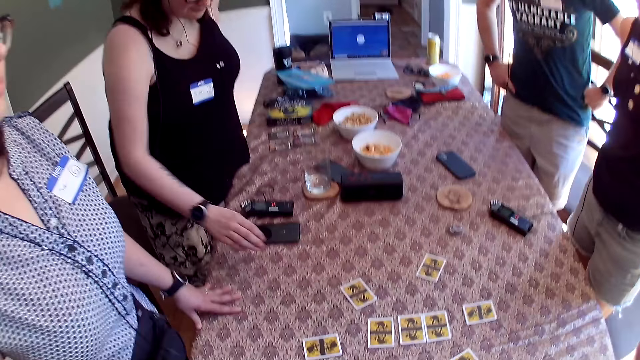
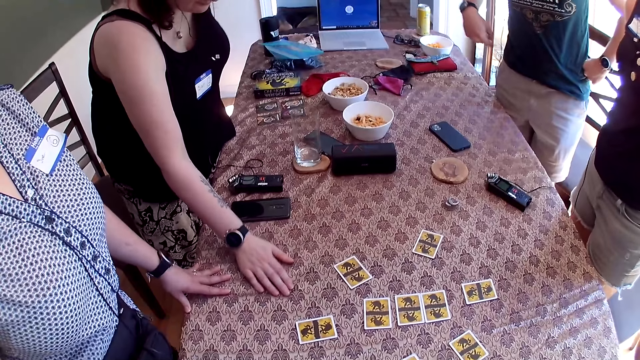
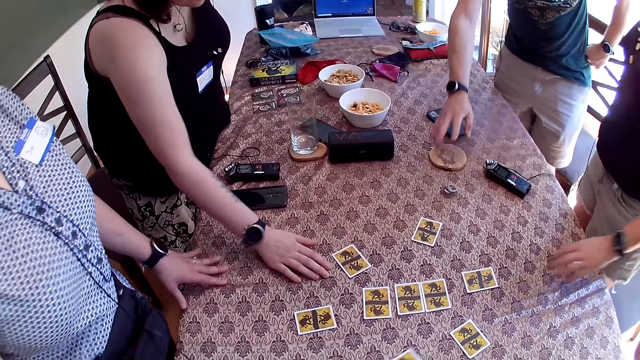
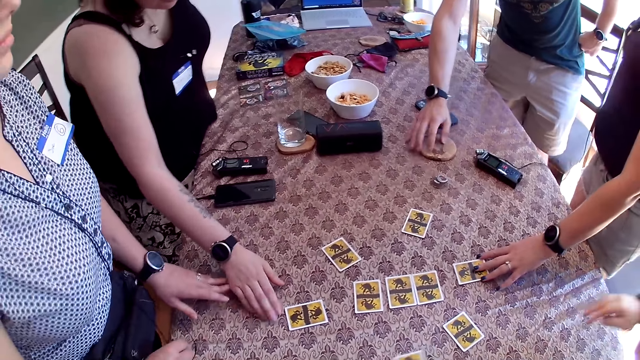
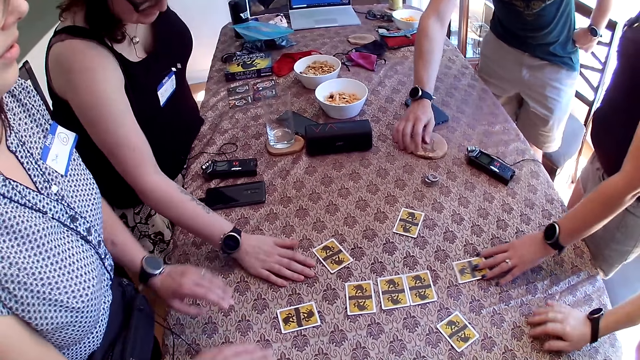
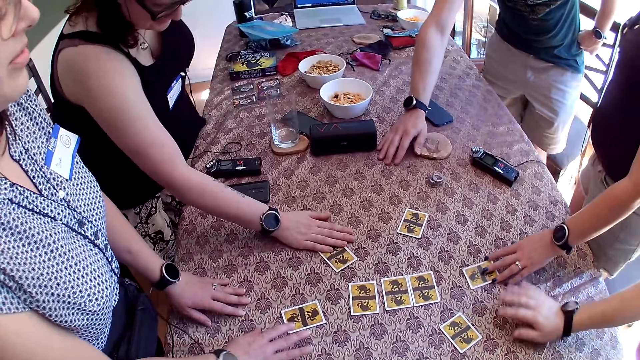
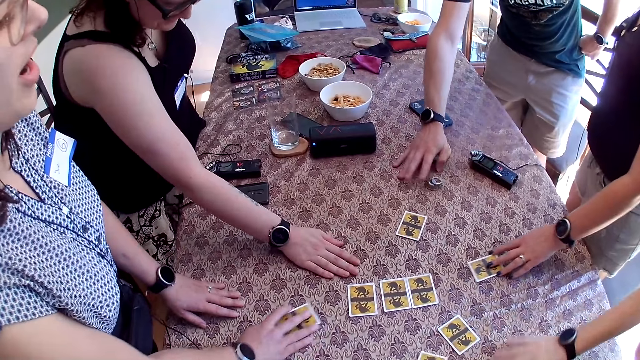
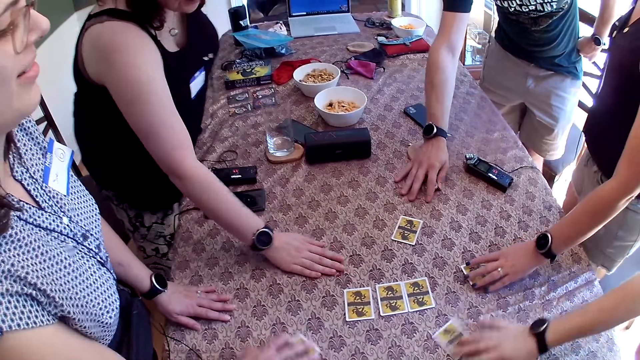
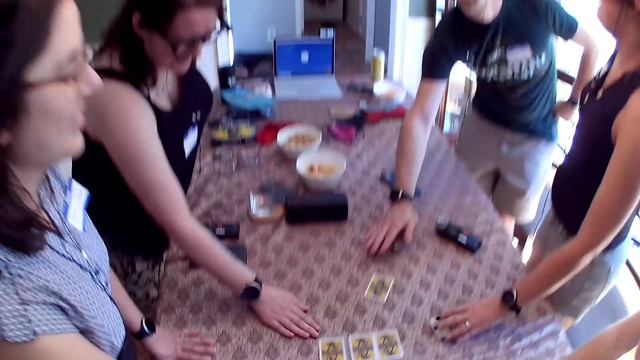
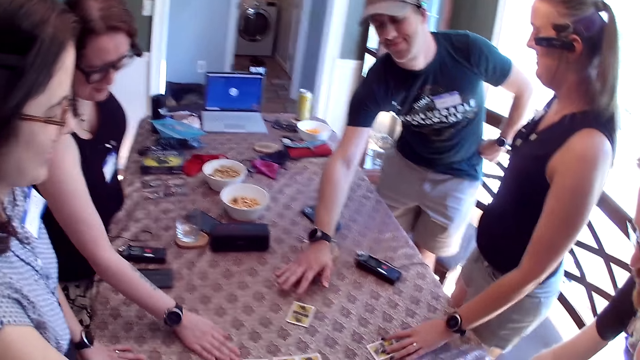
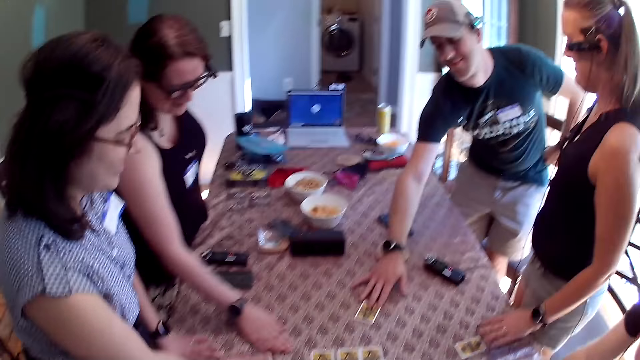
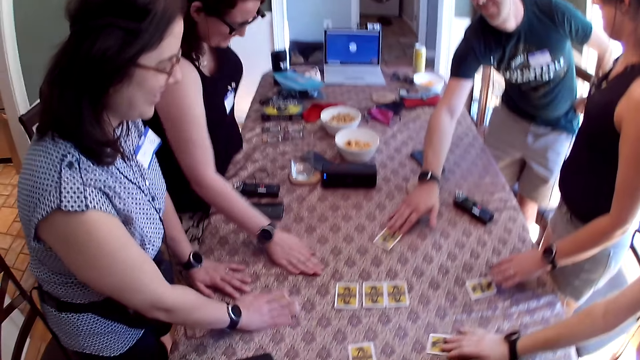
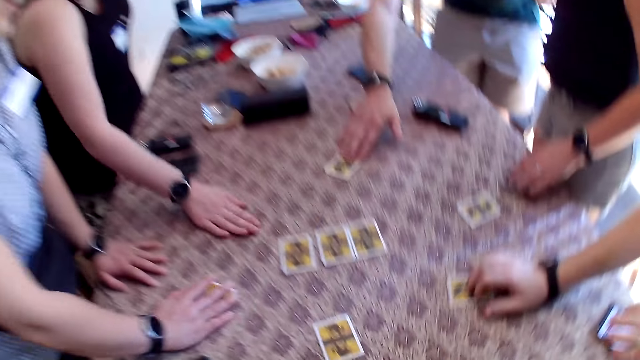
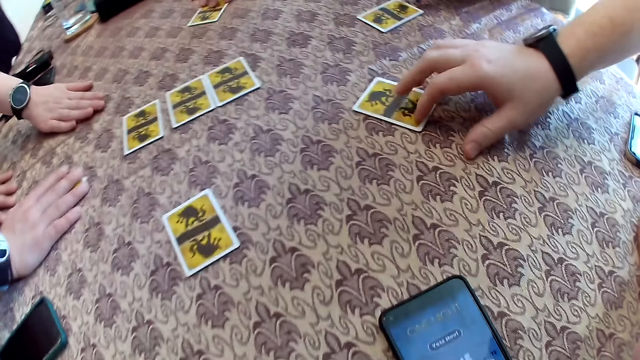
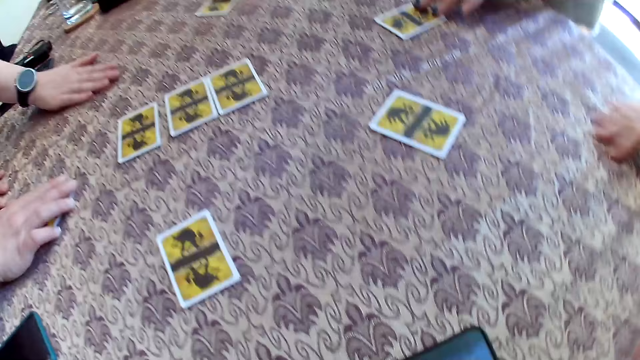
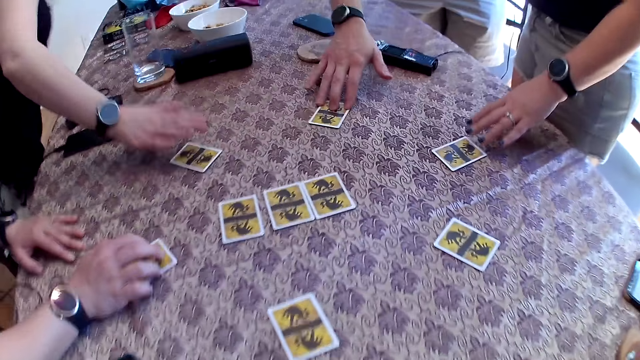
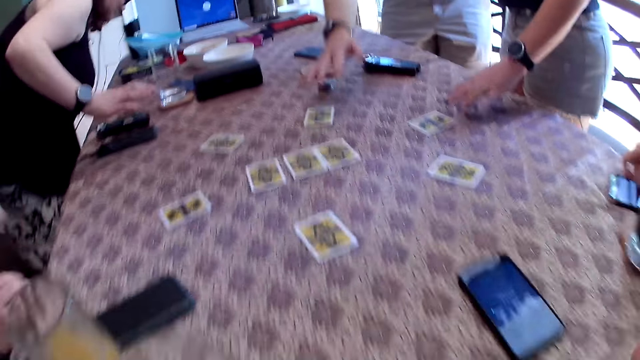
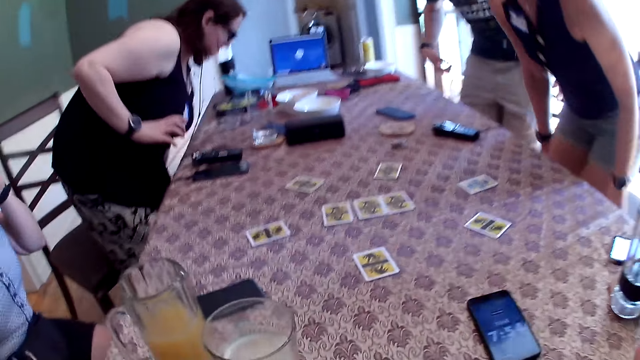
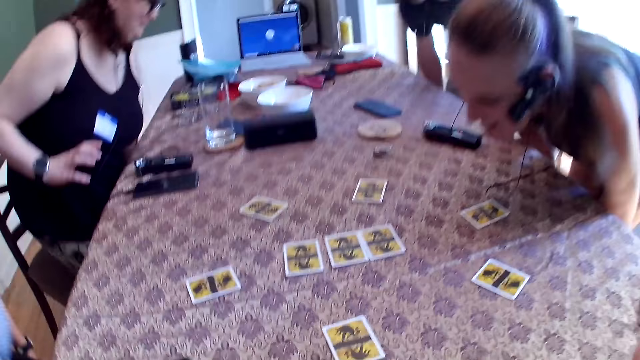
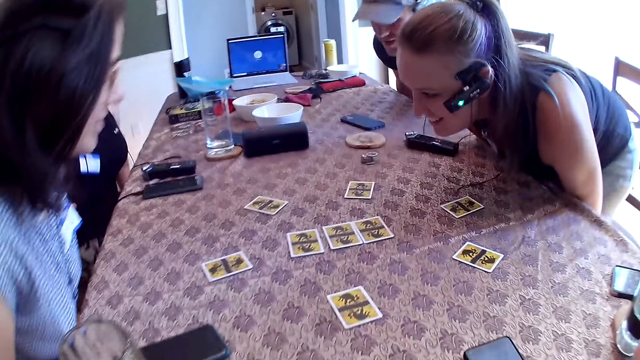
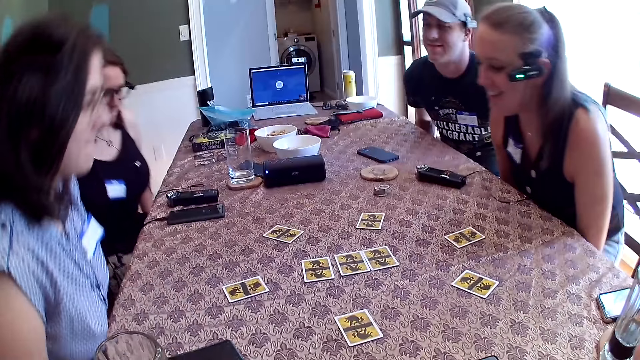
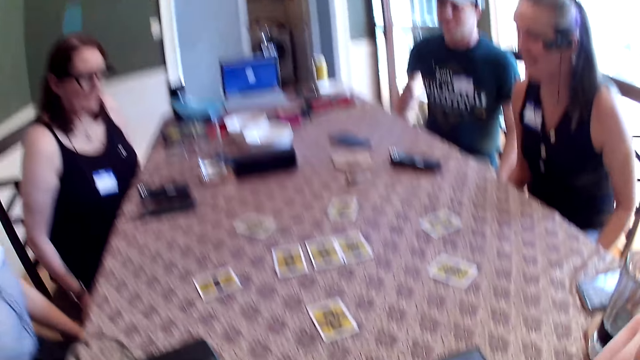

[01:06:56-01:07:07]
A woman scrambles through the table with her right hand. A man scrambles through the table with his right hand. Another woman moves a card on the table with her left hand. A third woman scrambles through the table with both hands. Another man scrambles through the table with his right hand. The first woman touches a card with her right hand. The third woman moves a card on the table with her right hand. The second man moves a card on the table with his right hand. The first woman moves the card on the table with her right hand. The first man moves a card on the table with his right hand. The second man moves a card on the table with his right hand. The second woman removes her left hand from the card on the table. The first woman removes her hand from the card on the table. The second woman moves a card on the table with her left hand. The third woman removes her right hand from the card on the table and removes both hands from the table. The first man removes his right hand from the card on the table. The third woman sits on the chair. The second woman sits on the chair. The first man sits on the chair. The first woman sits on the chair. The camera wearer sits on the chair by the table.

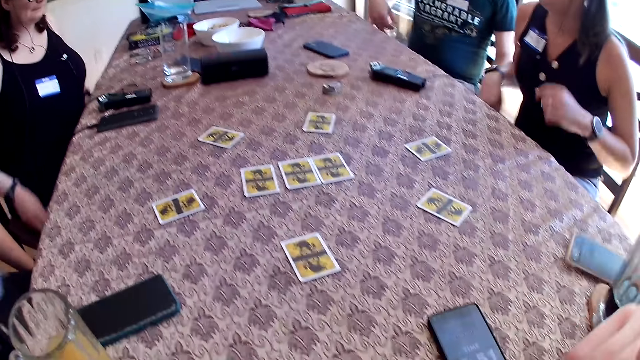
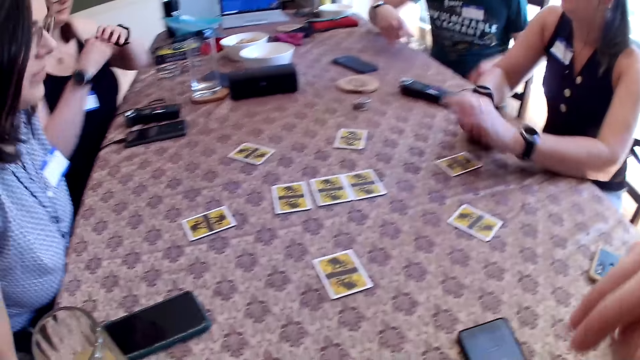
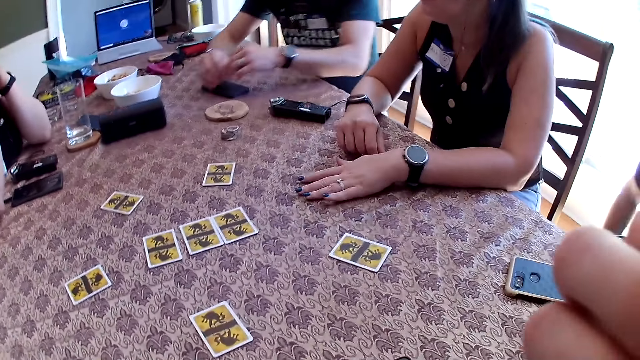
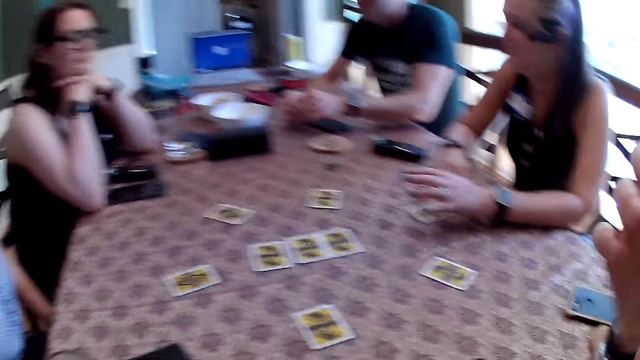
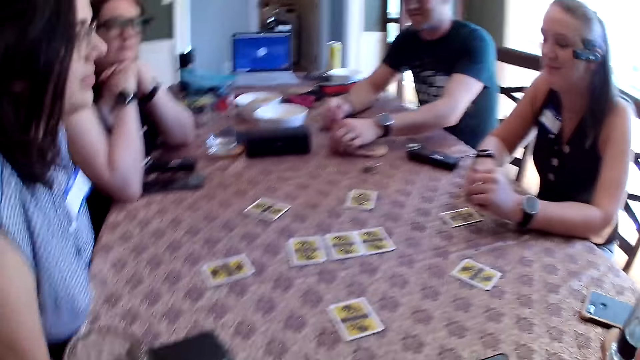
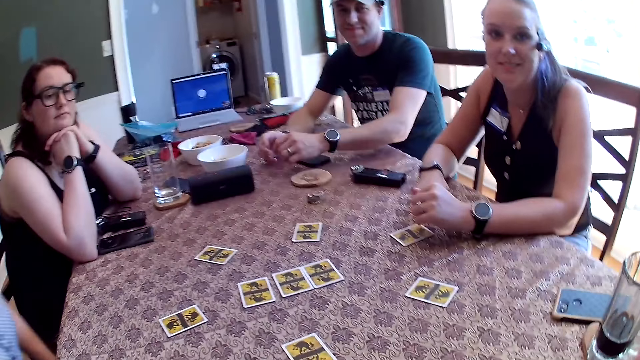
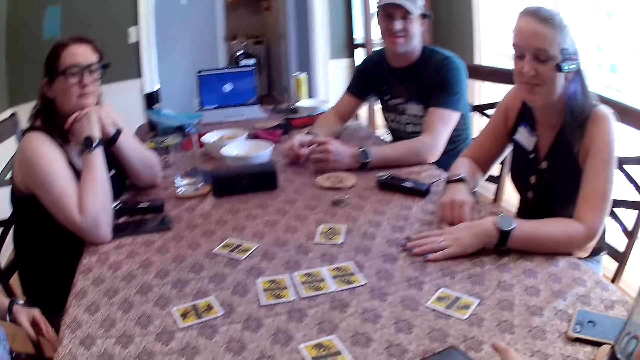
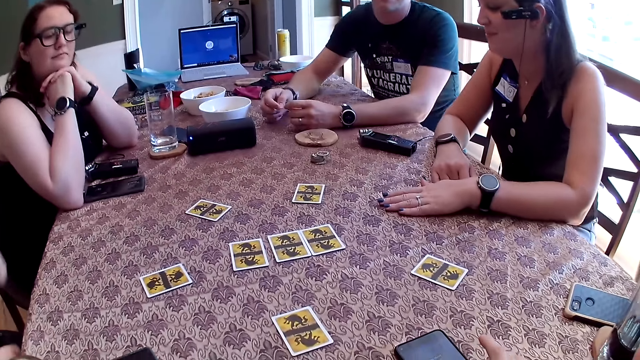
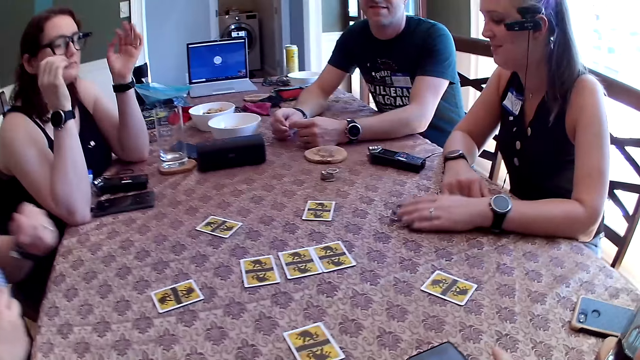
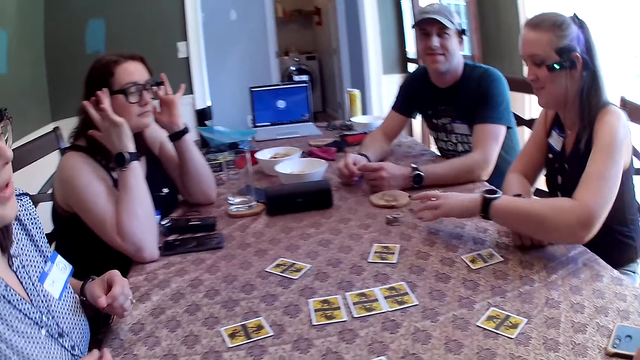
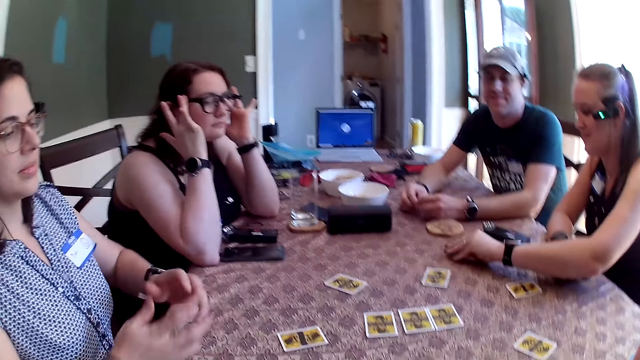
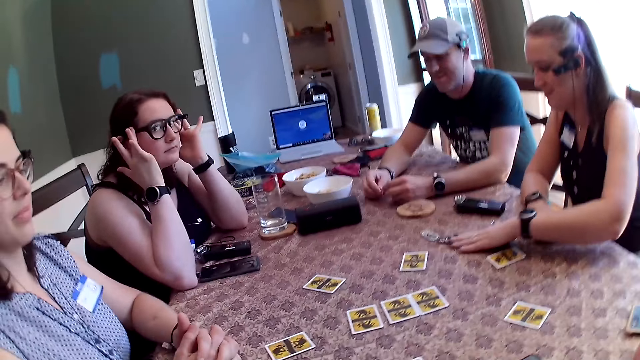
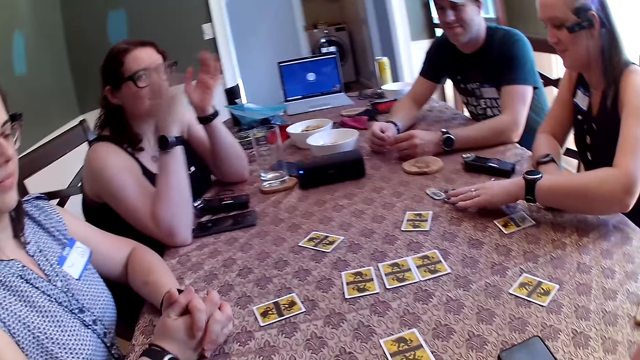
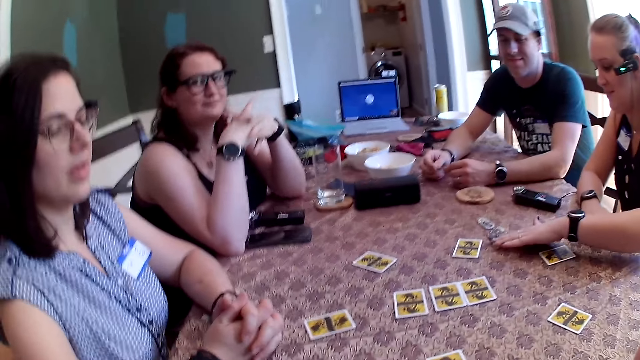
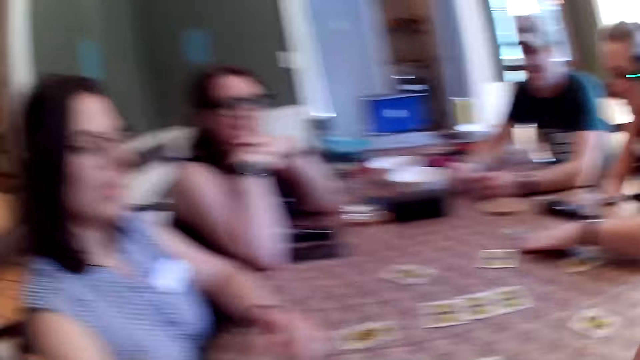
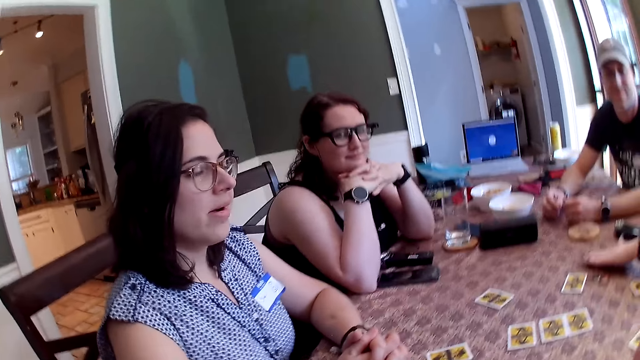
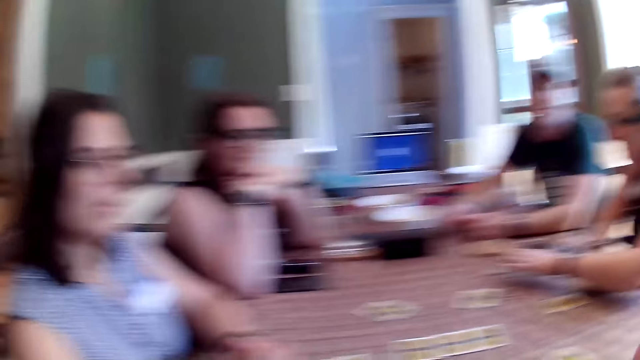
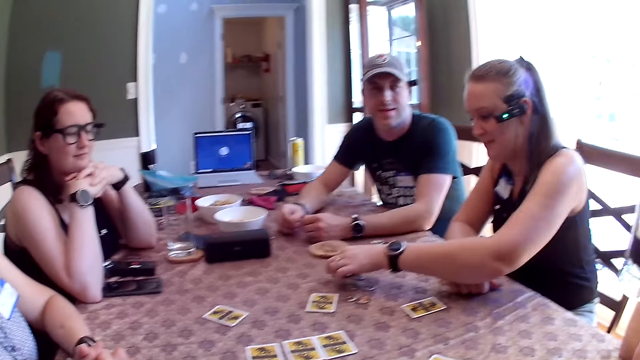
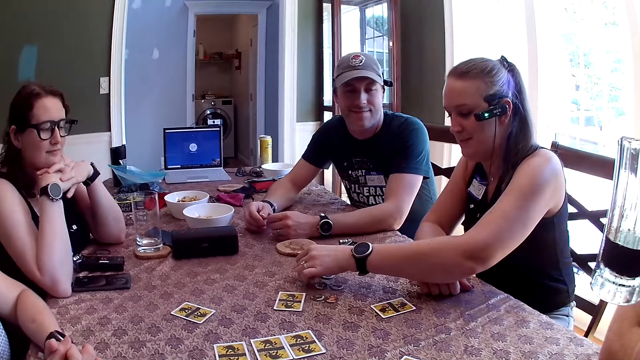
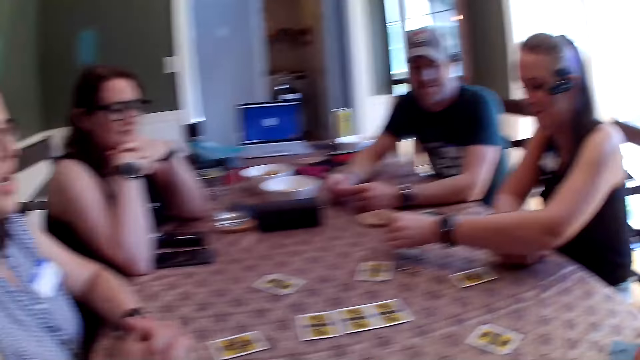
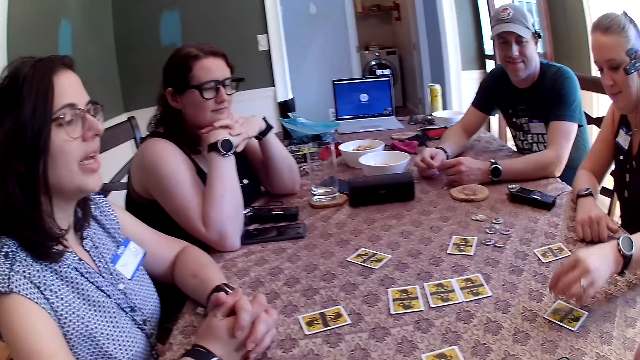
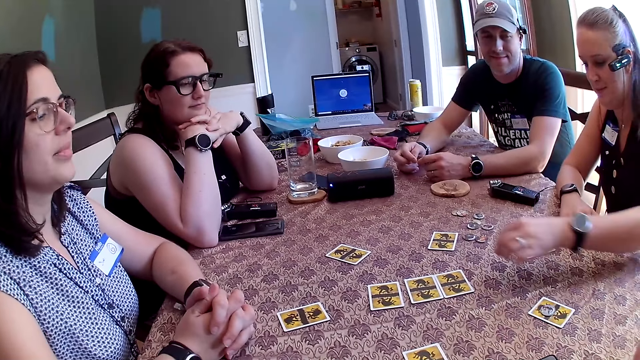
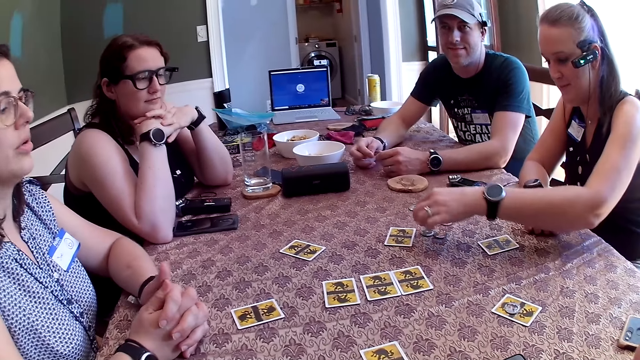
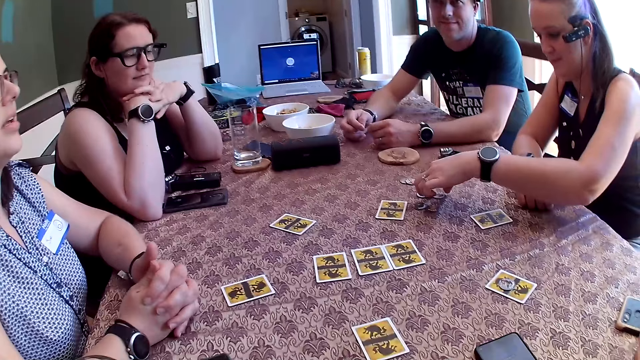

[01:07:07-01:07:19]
A man turns a phone on the table with his left hand. The camera wearer converses with the group of people at the table. A woman places both hands on the table. Another woman places both hands on the table. Another man places both hands on the table. The first woman moves a card on the table with her left hand. The second man picks up the safety pin on the table with his left hand and holds the safety pin with both hands. The first woman places her left hand on a card on the table. The camera wearer moves the phone on the table with his right hand. A third woman pulls a length of cable with both hands. The first woman removes her left hand from the card on the table. The second woman adjusts her glasses with both hands. The first woman scatters the pile of tokens on the table with her left hand. The third woman places both hands on the table. The first woman picks a token on the table with her left hand and places the token on a card with her left hand.
